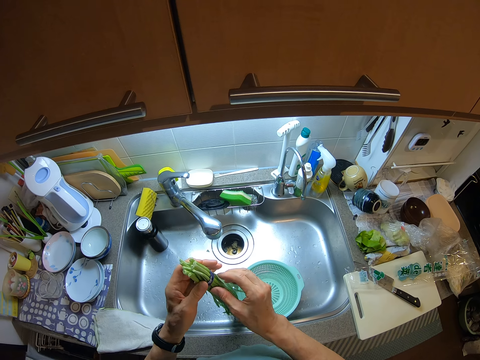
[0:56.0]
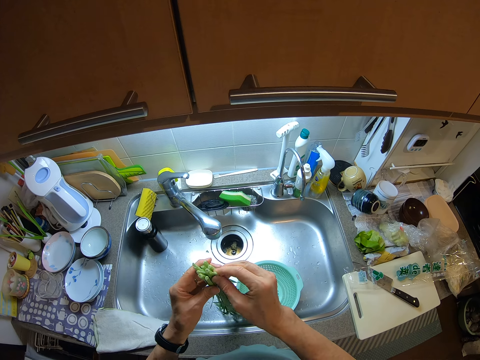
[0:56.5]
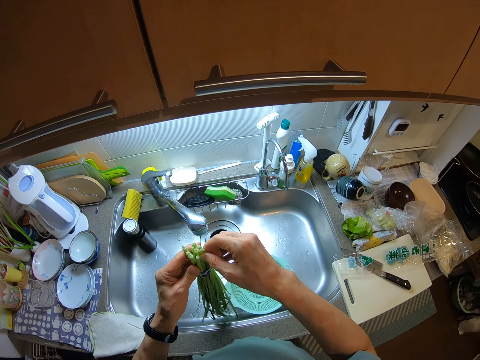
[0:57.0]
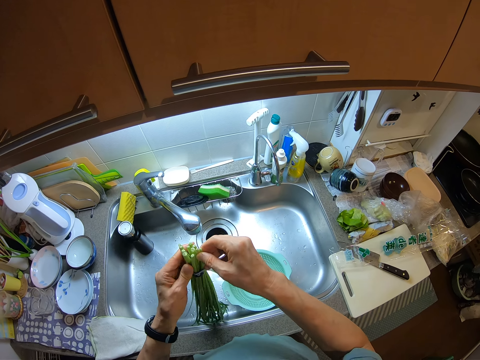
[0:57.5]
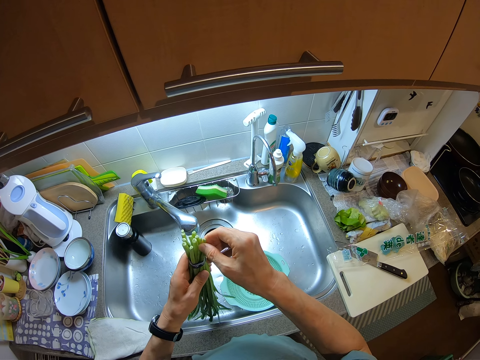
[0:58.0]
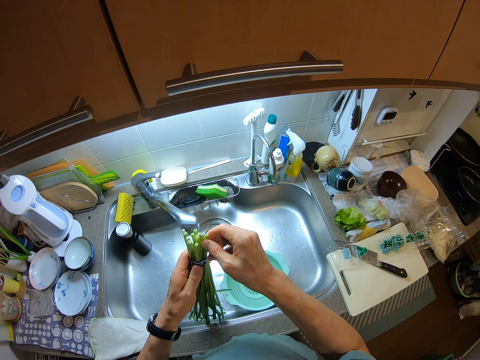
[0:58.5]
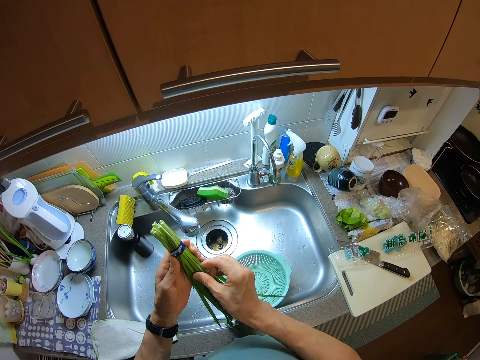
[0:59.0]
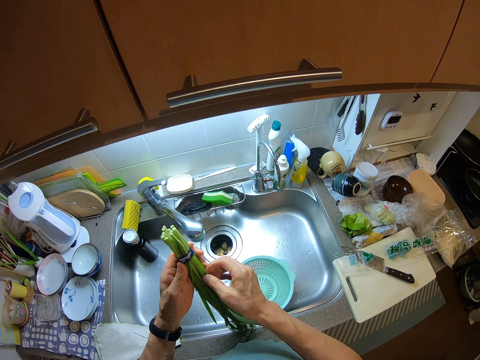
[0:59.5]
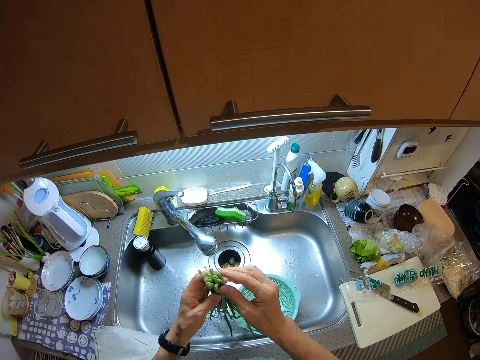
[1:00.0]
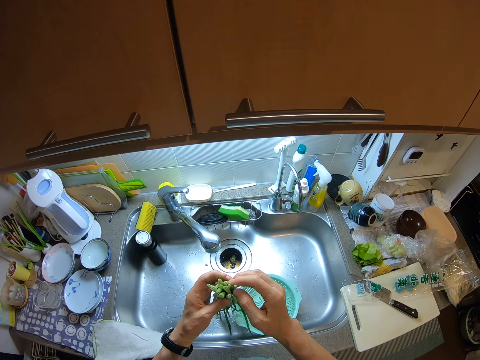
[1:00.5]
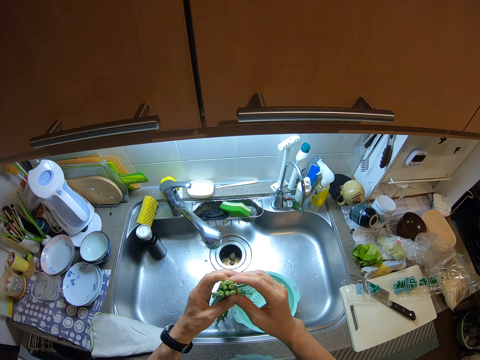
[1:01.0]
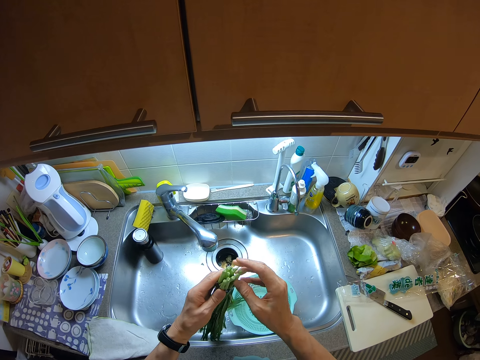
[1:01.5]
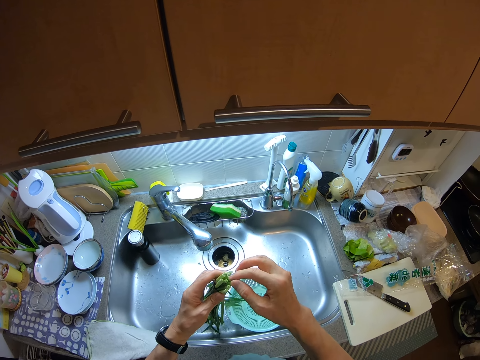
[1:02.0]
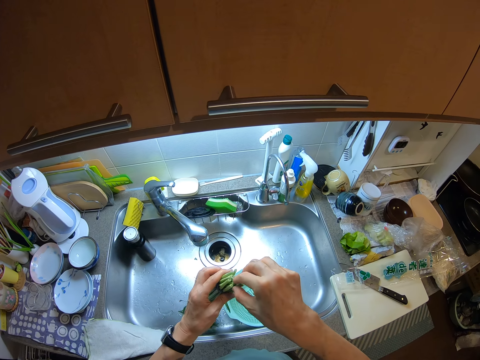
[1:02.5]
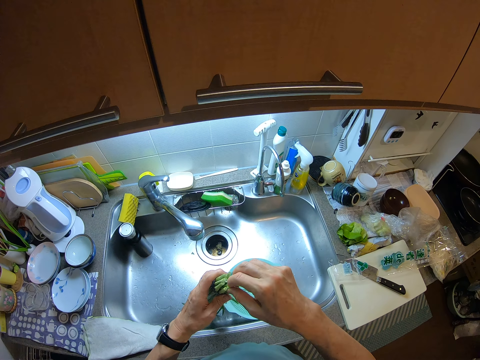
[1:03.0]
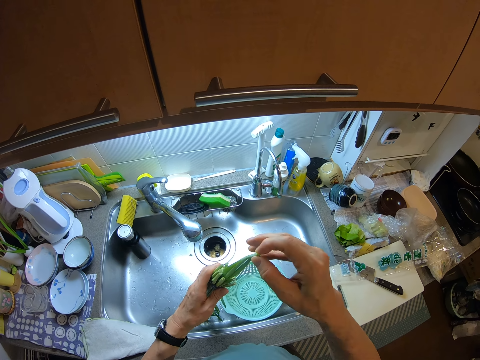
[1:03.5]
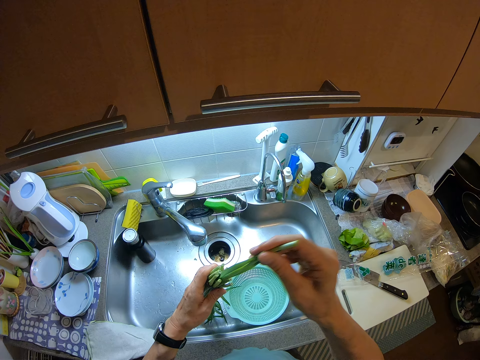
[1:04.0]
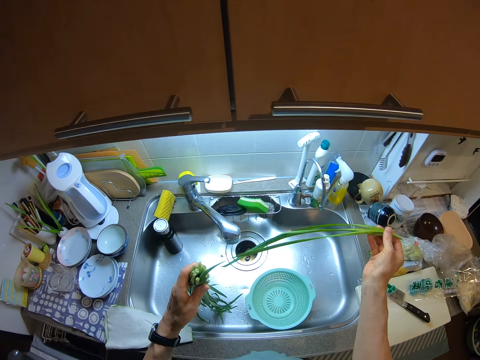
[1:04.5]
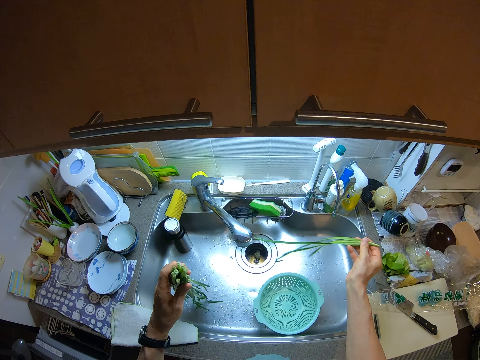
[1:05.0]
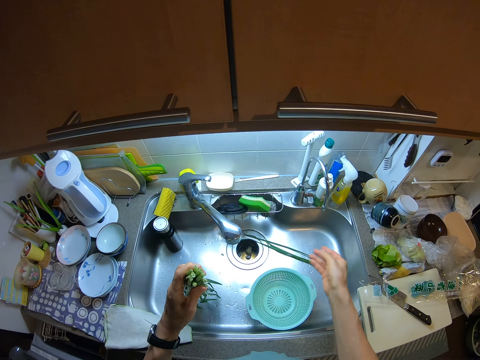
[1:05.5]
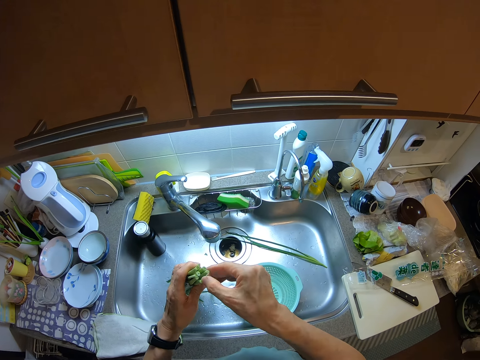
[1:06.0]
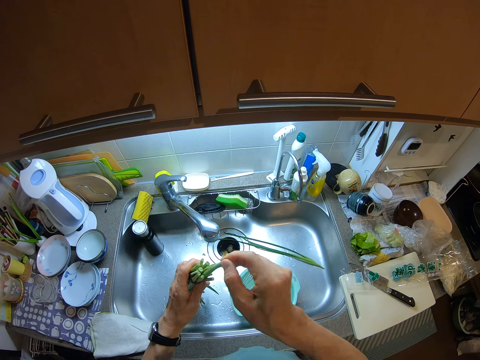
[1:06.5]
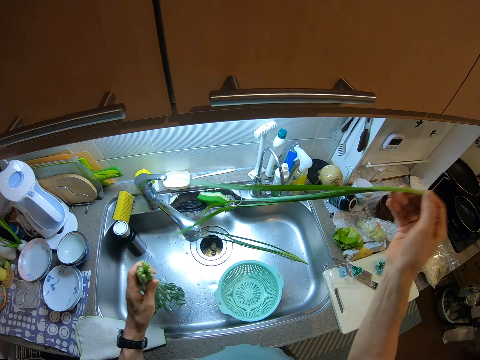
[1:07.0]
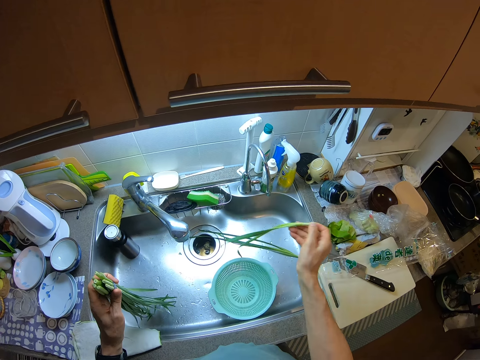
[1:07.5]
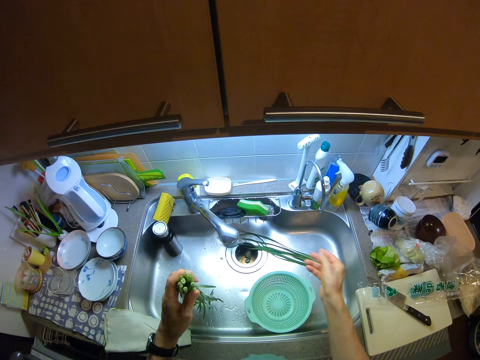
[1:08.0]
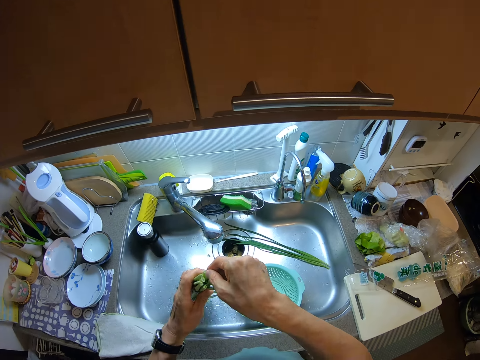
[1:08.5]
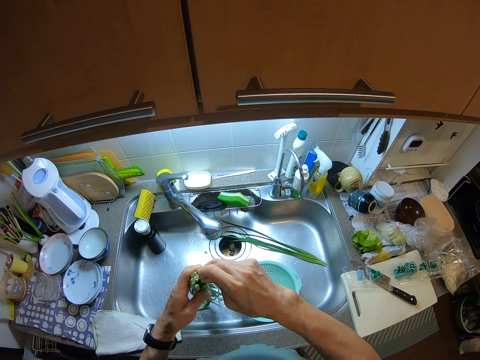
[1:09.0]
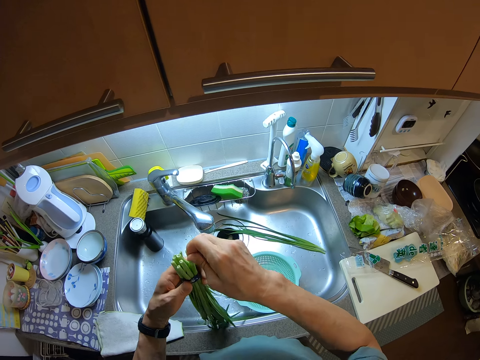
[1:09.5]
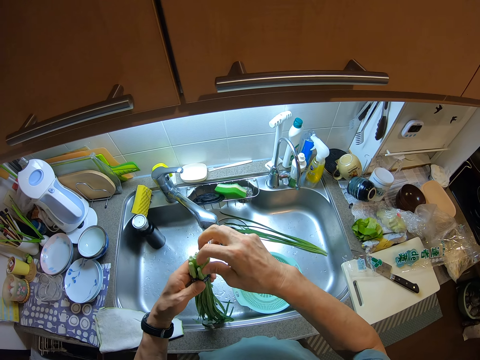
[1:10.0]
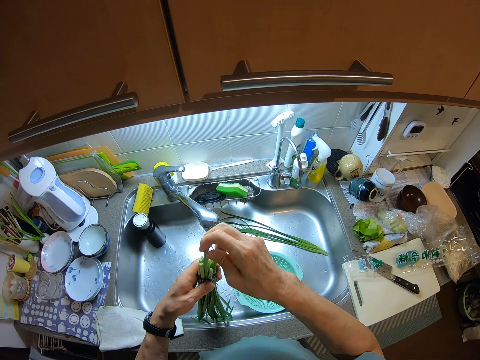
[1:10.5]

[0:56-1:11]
The camera wearer touches the onion. She touches the onion again. She takes some spring onions from the bunch of spring onions. She puts the spring onions into the kitchen sink with her right hand. She takes some spring onions from the bunch of spring onions. She puts the spring onions into the kitchen sink with her right hand. She takes some spring onions from the bunch of spring onions.

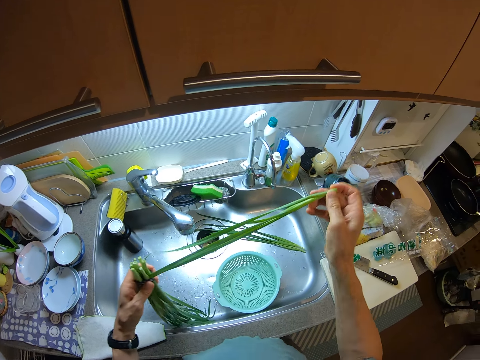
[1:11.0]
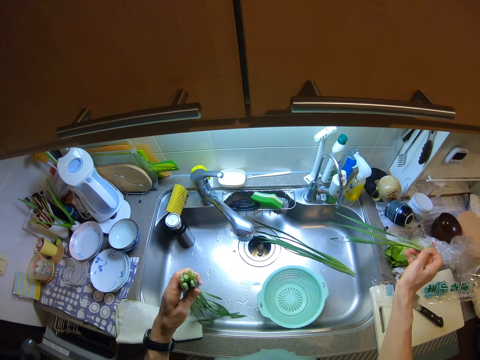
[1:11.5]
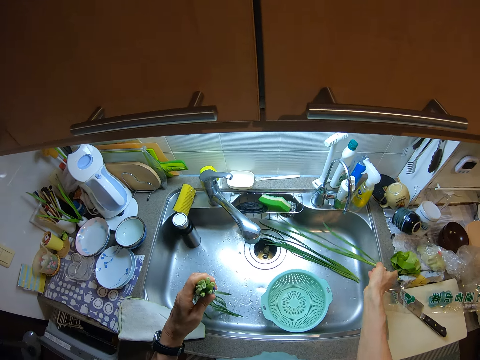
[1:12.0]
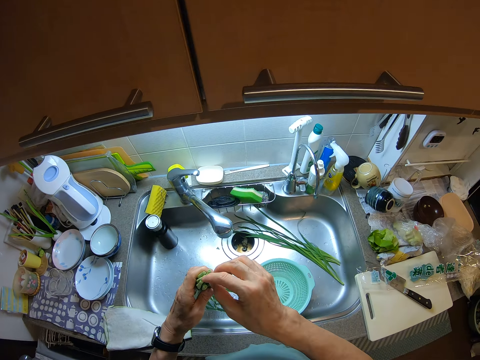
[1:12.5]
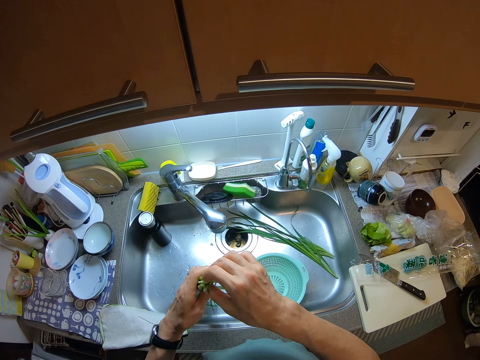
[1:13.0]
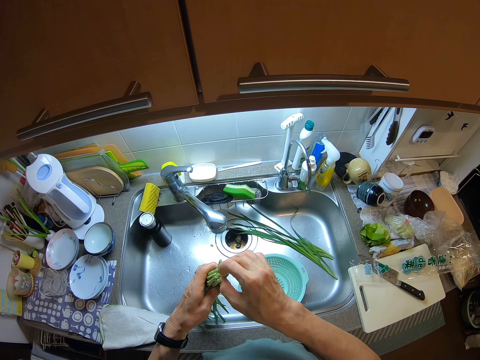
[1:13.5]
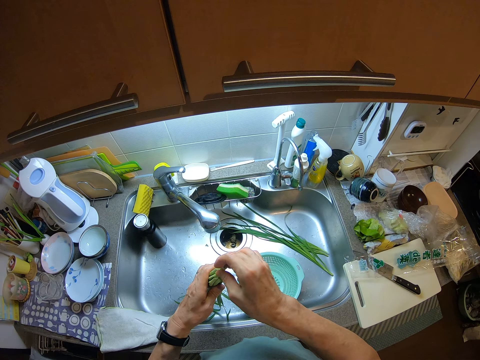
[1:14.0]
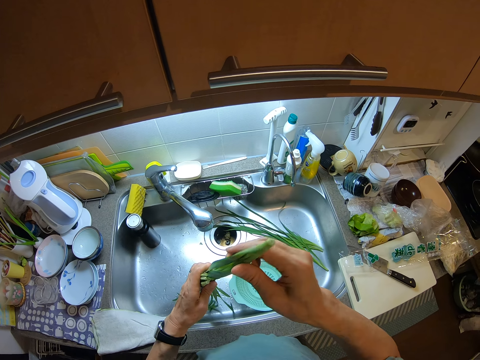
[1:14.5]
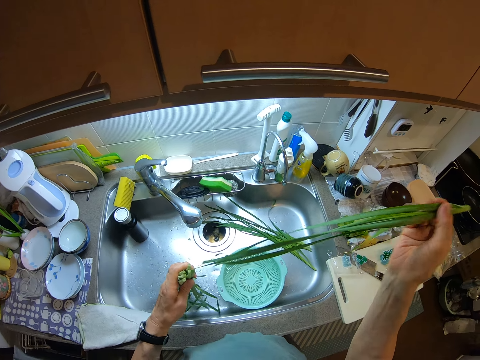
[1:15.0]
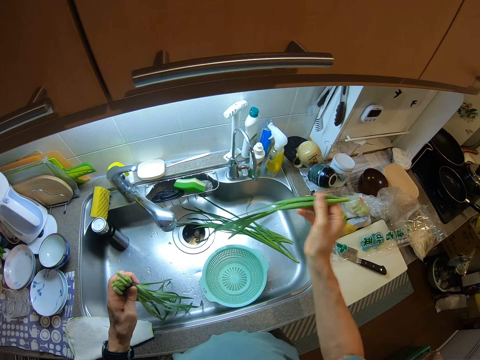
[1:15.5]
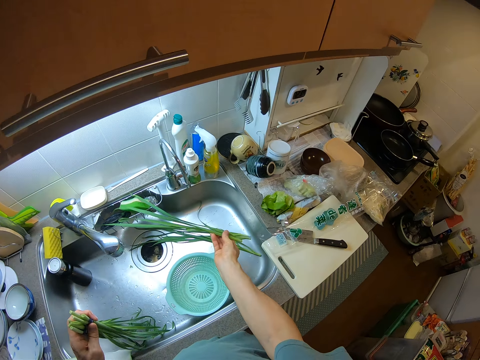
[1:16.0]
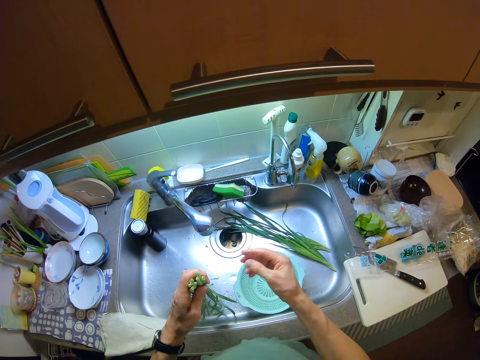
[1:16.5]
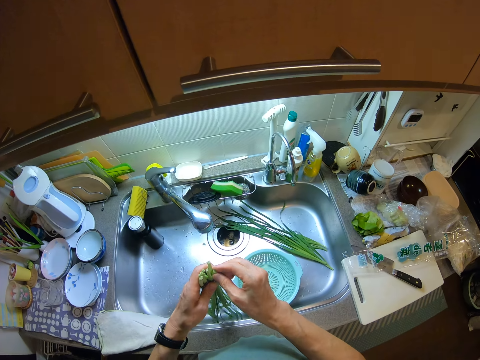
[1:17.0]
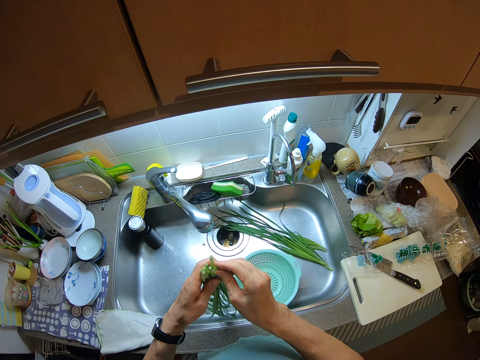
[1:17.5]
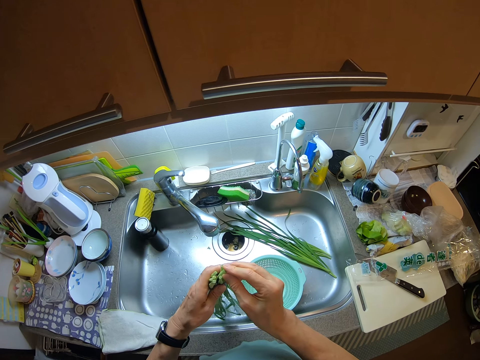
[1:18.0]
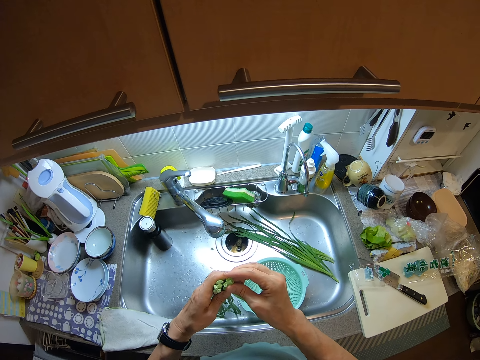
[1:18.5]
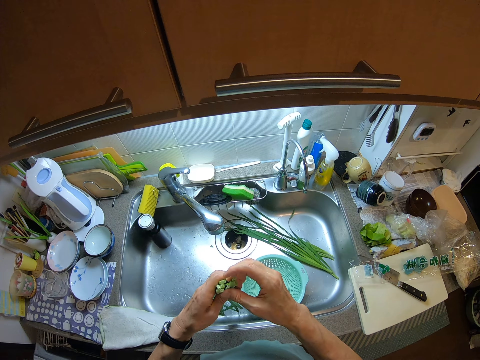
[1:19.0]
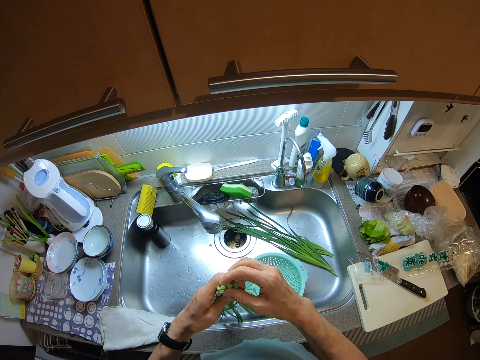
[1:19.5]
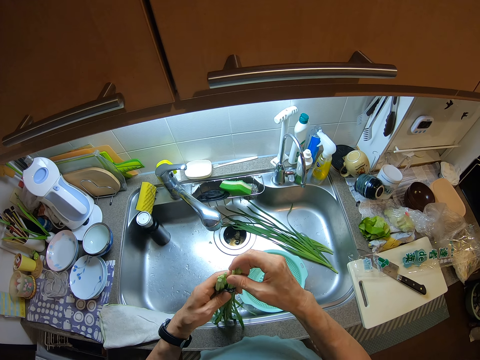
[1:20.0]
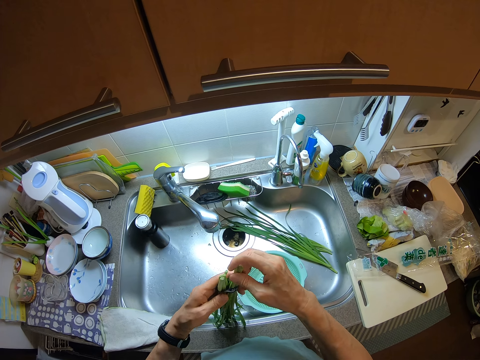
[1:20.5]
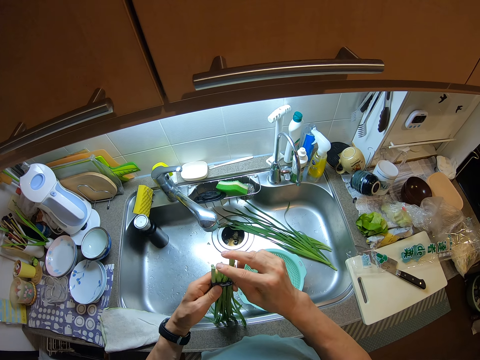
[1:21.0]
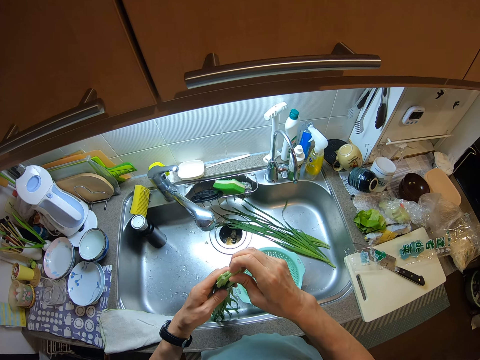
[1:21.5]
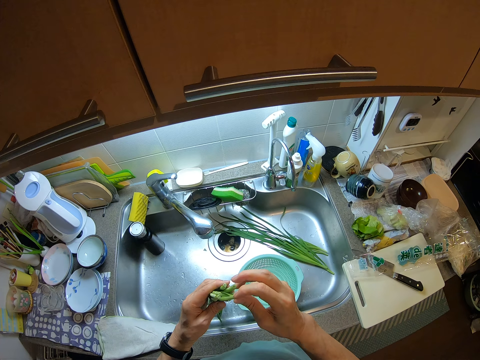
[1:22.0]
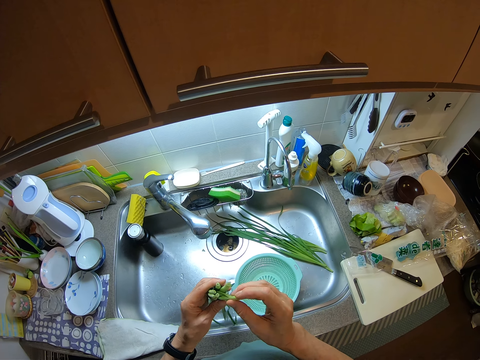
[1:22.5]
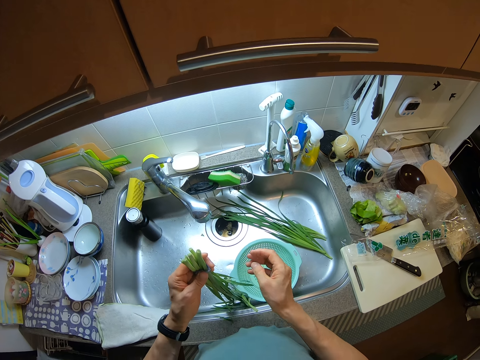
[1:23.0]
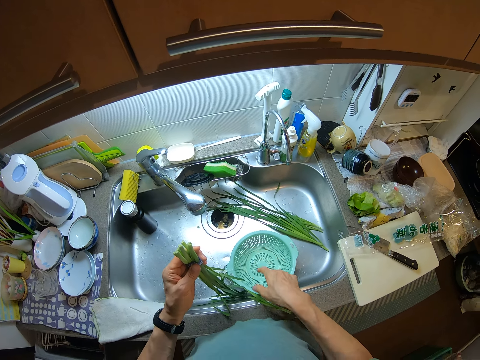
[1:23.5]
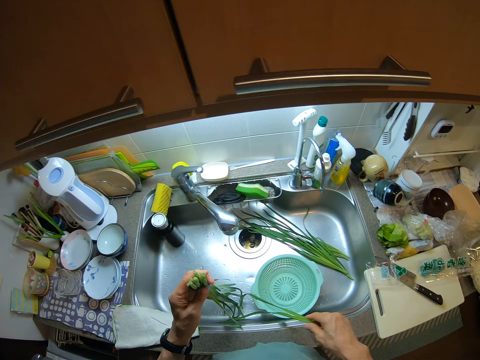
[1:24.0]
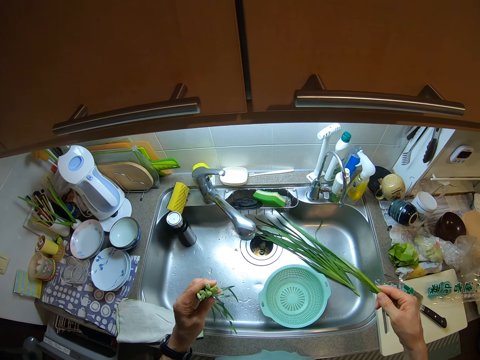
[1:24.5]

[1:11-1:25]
The camera wearer puts the spring onions into the kitchen sink with her right hand. She takes some spring onions from the bunch of spring onions. She puts the spring onions into the kitchen sink with her right hand. She touches the spring onions with her right hand. She picks up some spring onions on the sink with her right hand.
